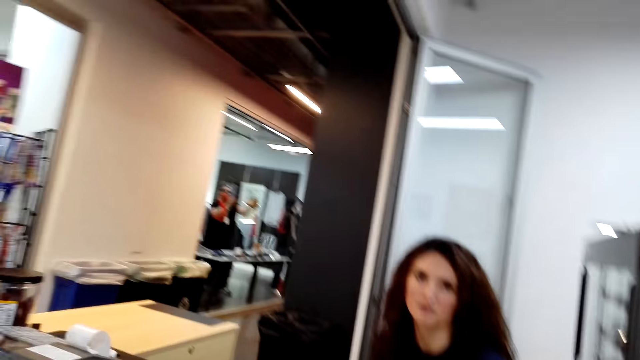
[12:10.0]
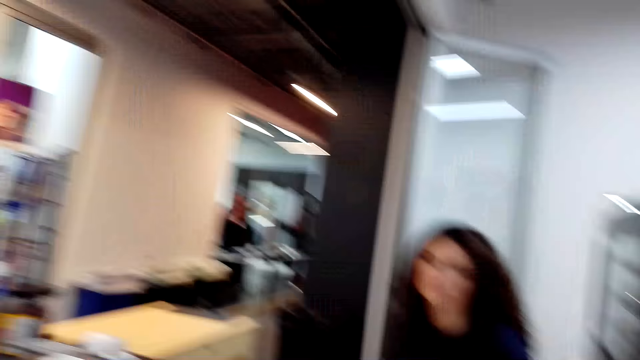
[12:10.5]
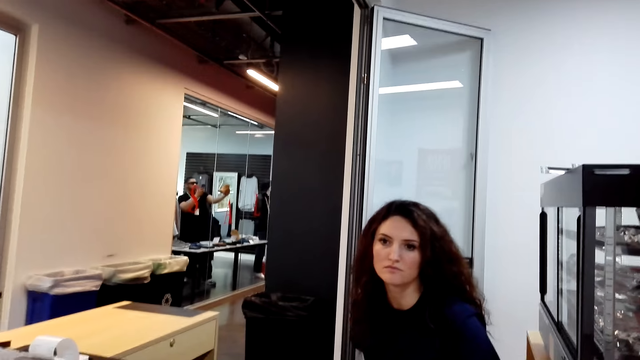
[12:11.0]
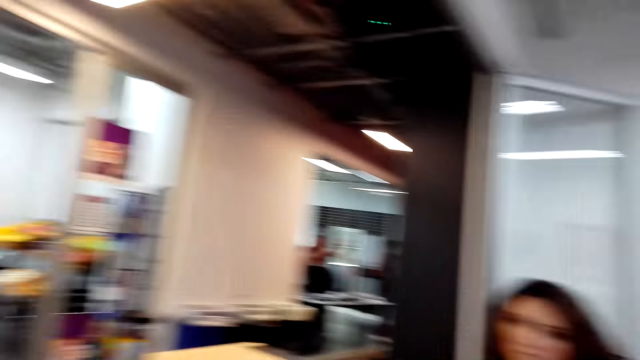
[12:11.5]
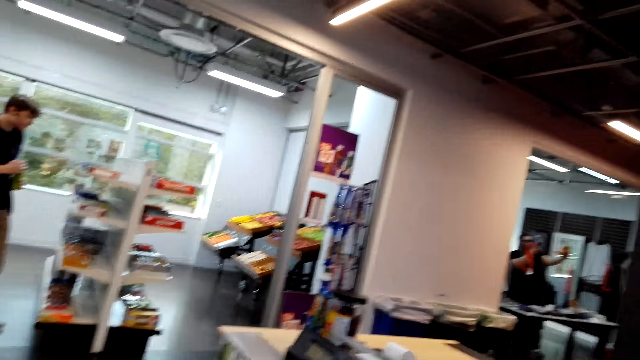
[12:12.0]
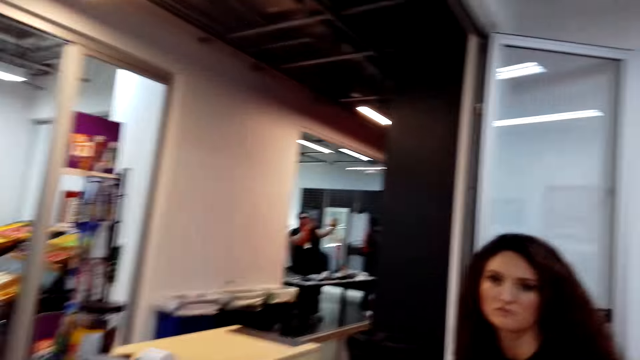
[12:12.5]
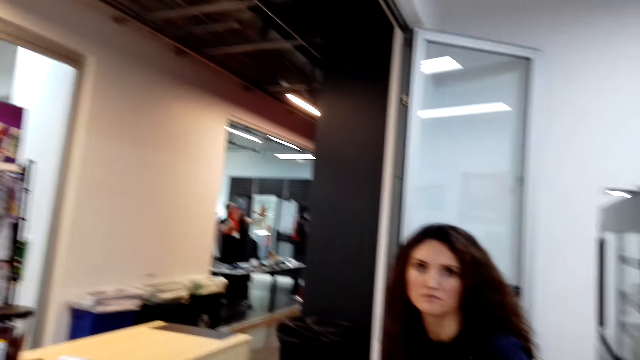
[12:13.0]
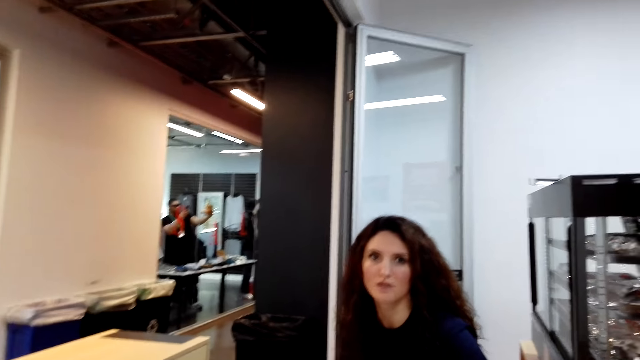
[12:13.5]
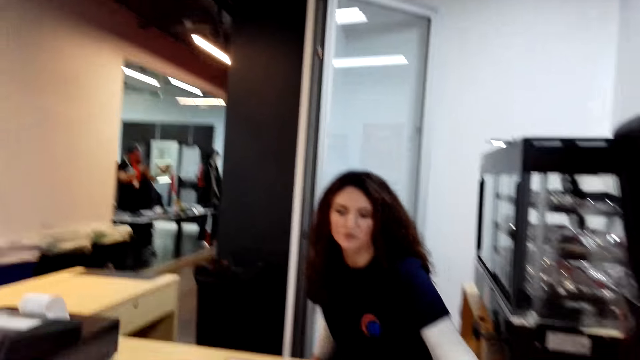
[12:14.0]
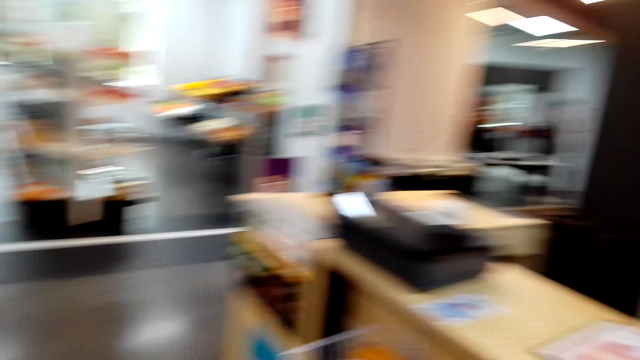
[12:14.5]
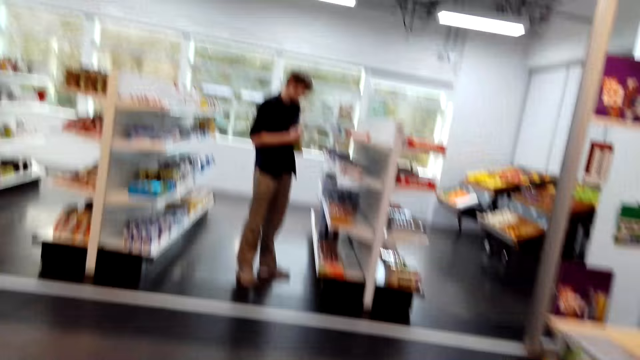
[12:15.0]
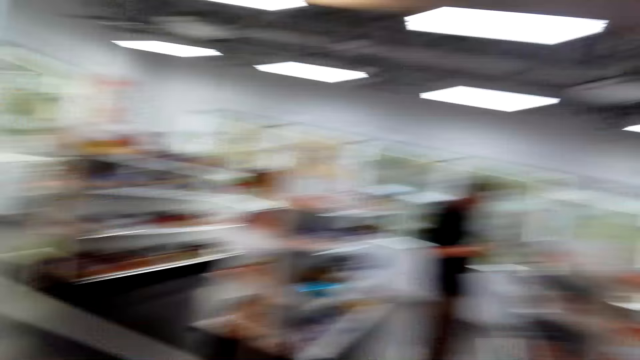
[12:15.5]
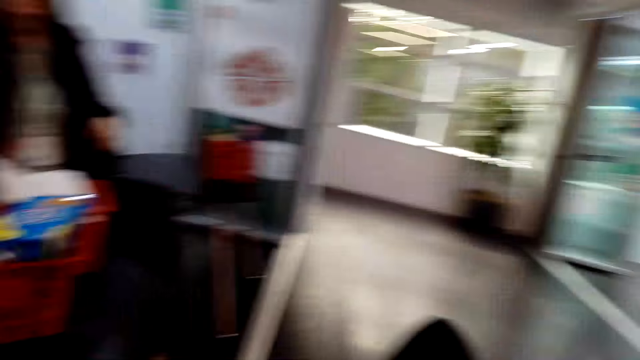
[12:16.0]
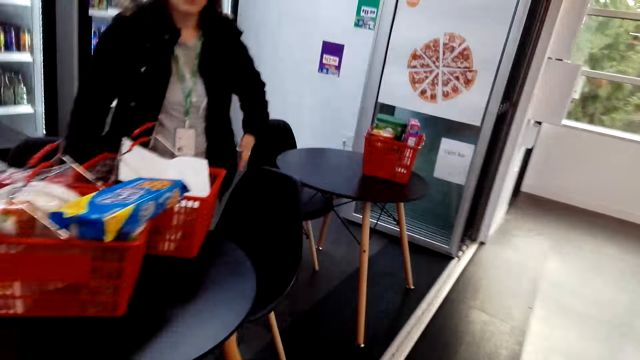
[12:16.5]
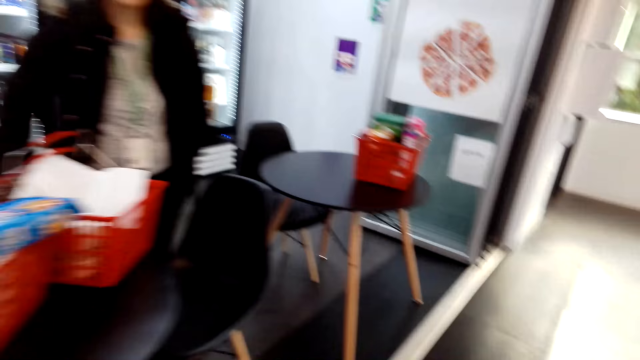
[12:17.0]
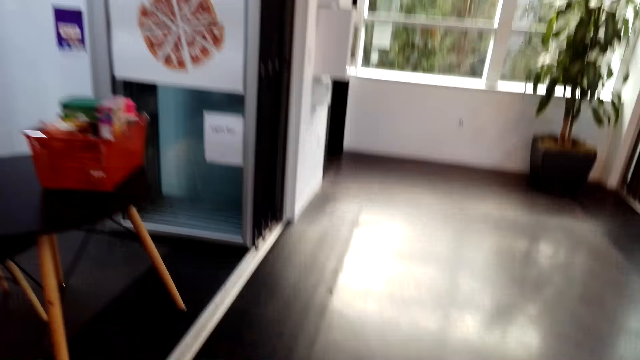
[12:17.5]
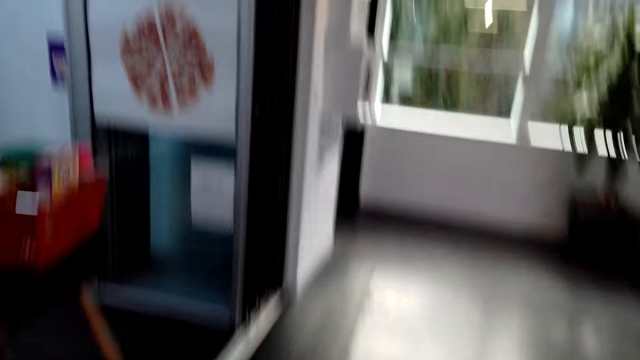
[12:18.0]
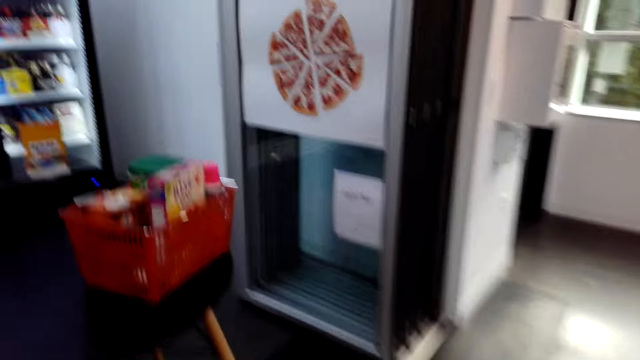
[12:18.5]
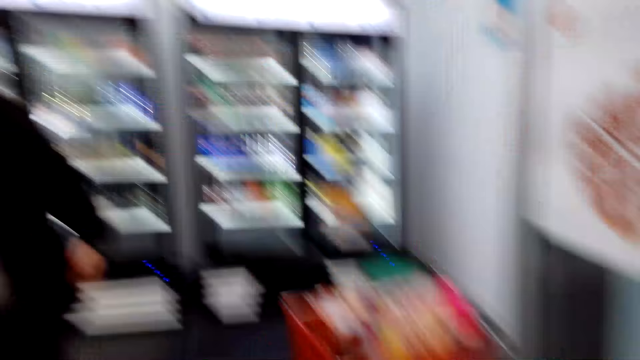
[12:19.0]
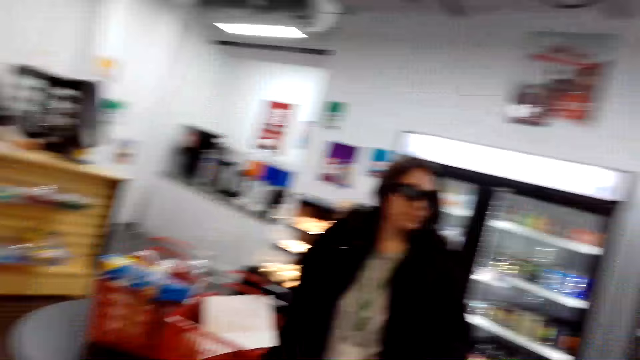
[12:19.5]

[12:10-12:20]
The camera wearer walks towards a woman. The woman talks to the camera wearer.

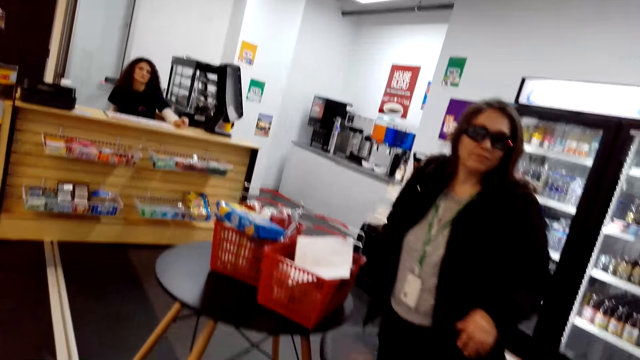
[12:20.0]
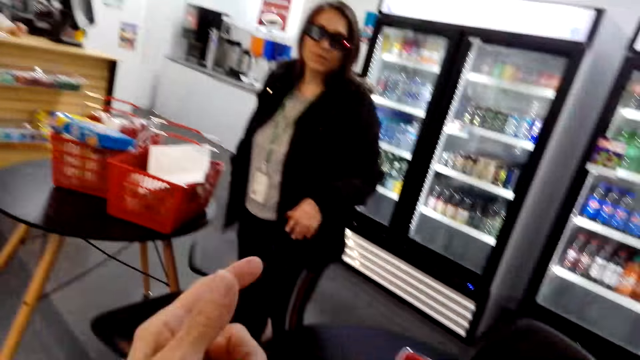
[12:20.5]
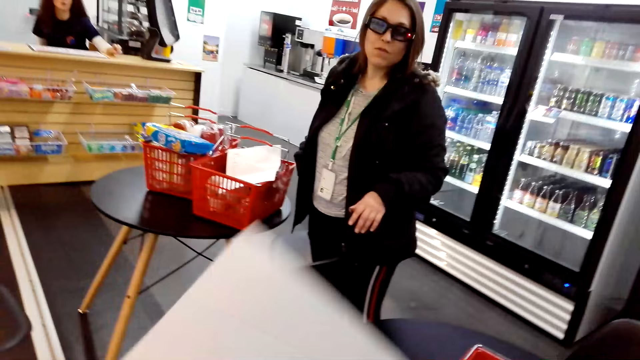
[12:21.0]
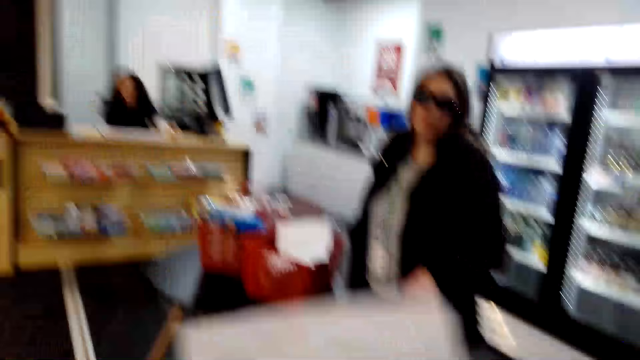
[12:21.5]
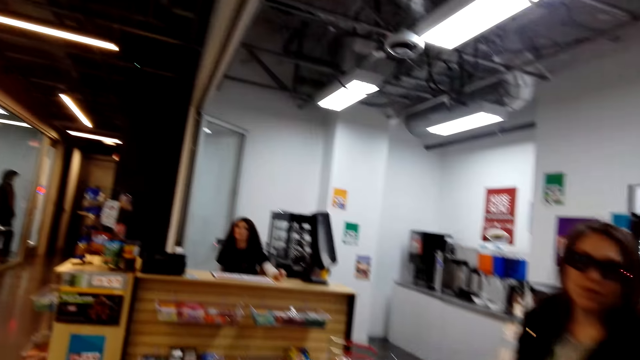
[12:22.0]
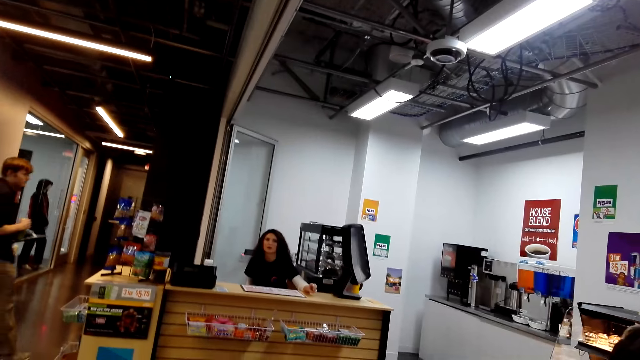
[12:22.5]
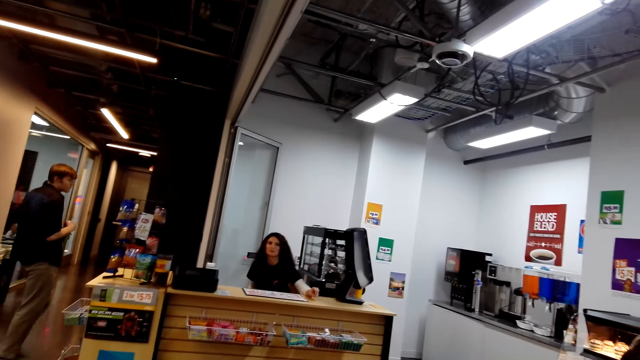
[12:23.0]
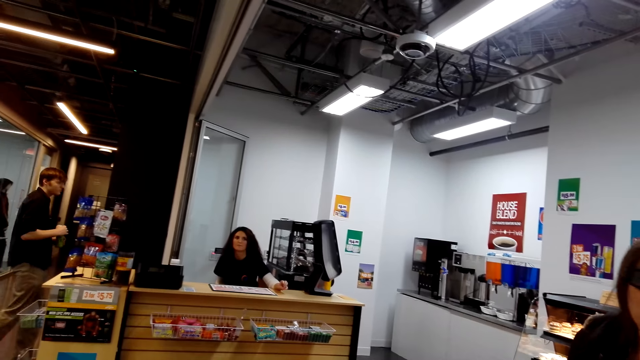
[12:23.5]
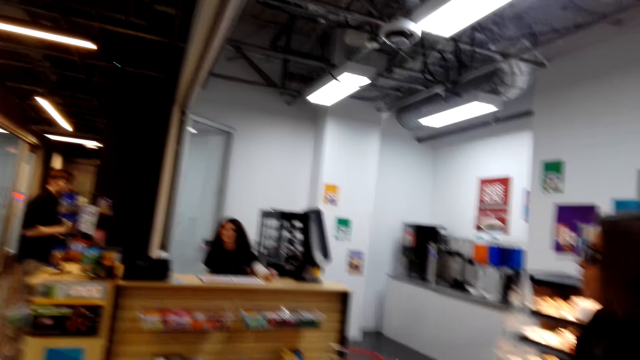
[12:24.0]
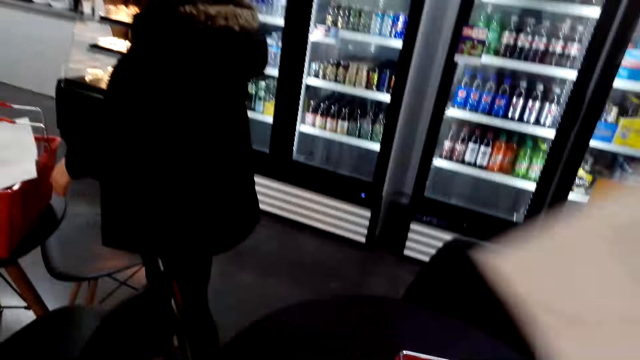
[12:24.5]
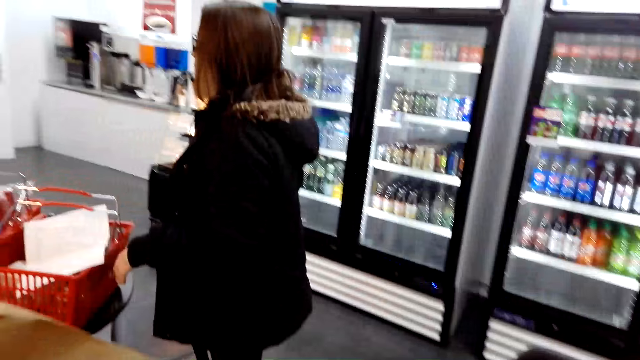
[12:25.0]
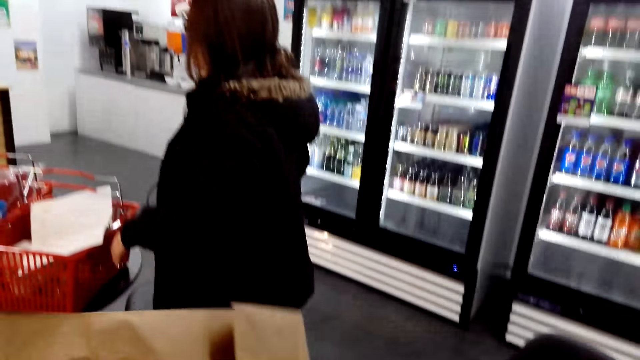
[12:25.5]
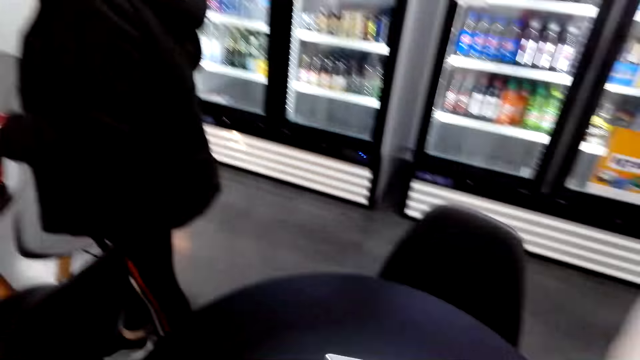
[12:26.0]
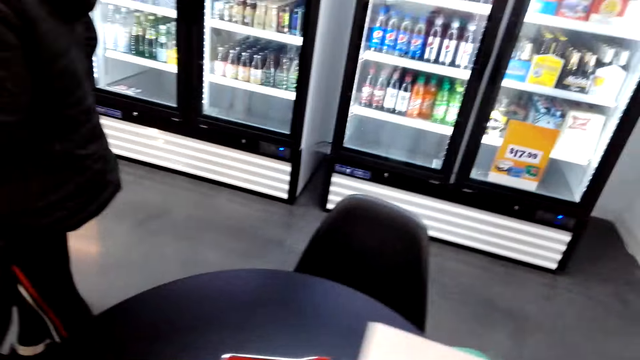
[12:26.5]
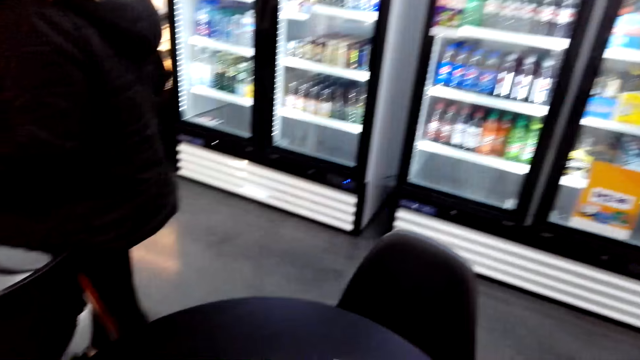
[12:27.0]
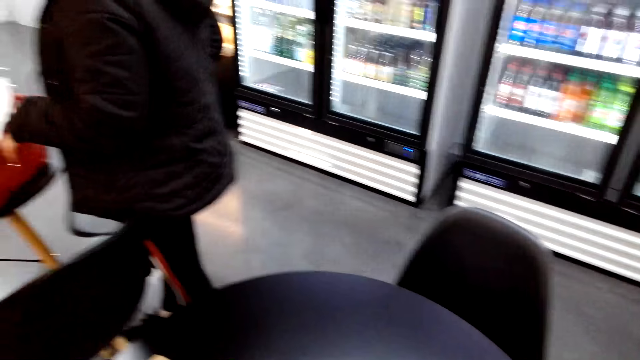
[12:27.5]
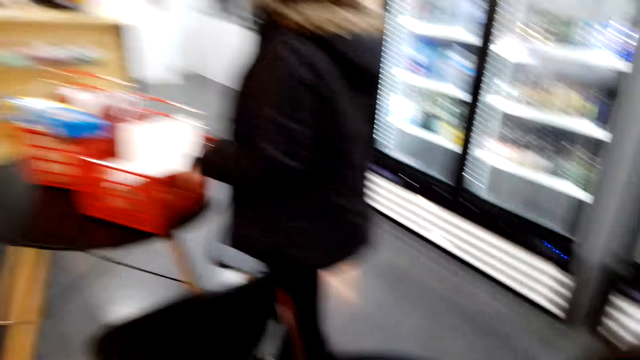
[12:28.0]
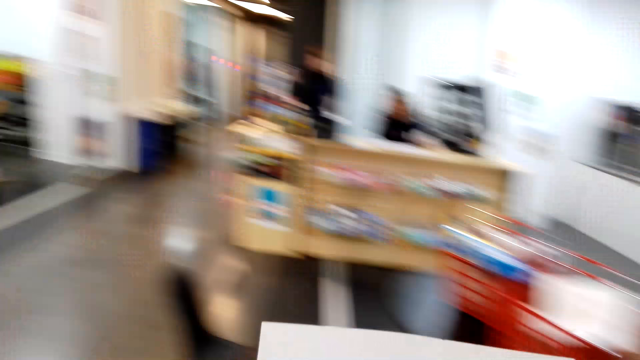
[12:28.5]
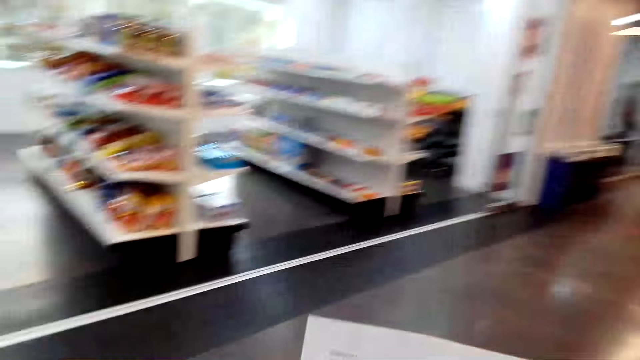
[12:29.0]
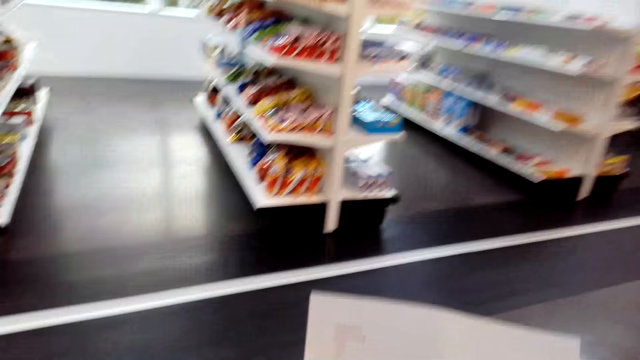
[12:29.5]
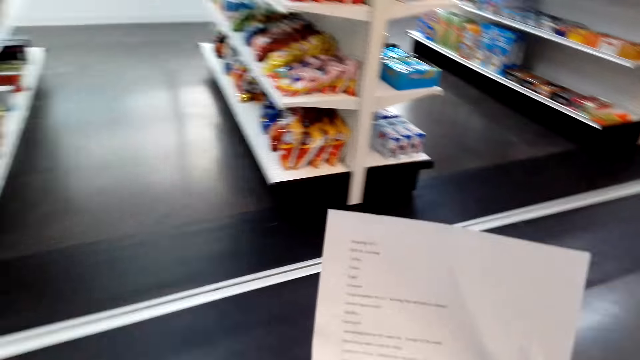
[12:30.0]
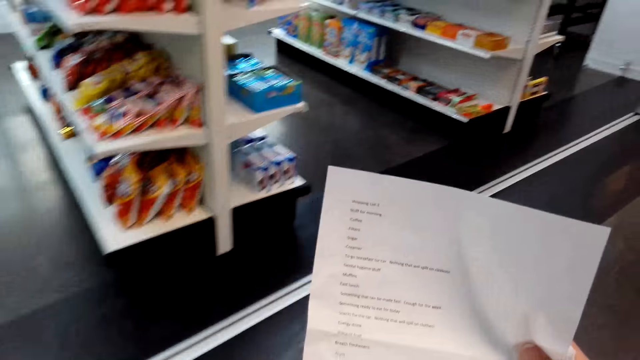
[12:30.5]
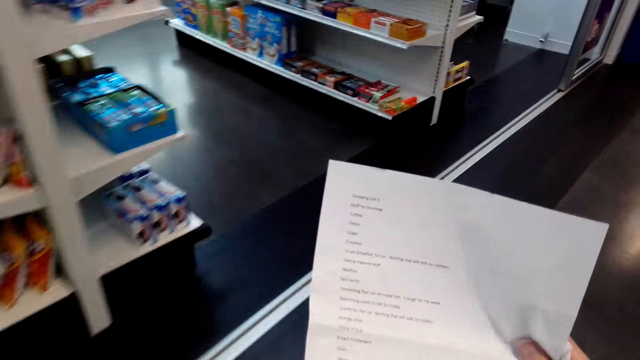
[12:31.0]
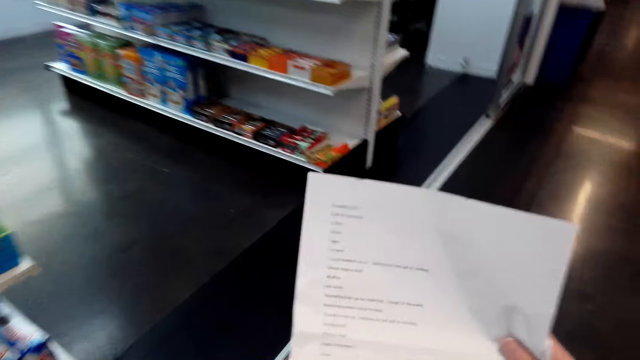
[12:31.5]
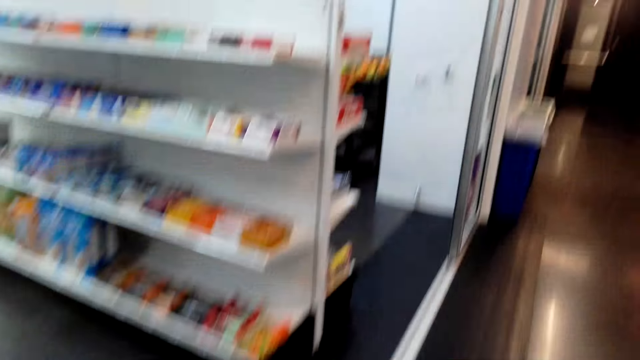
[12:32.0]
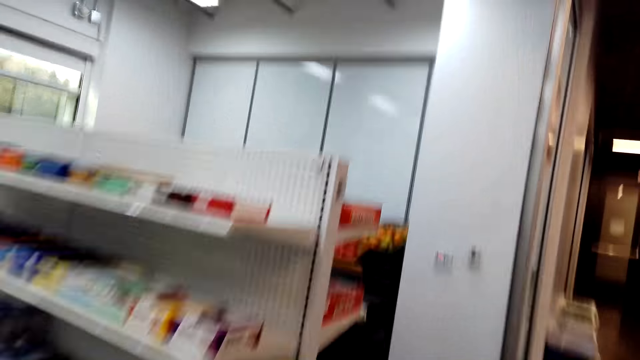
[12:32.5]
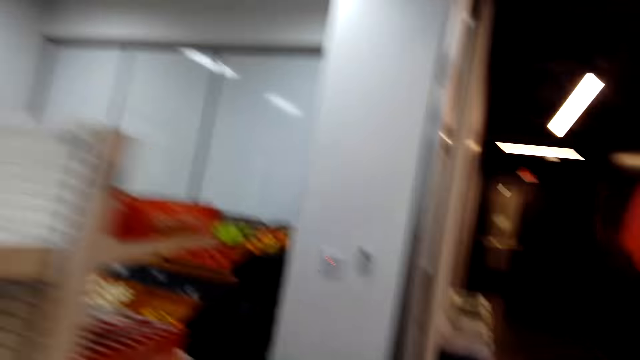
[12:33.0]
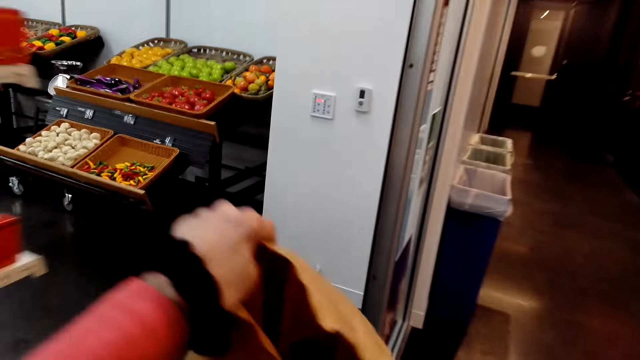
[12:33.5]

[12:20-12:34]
A woman talks to another woman. The camera wearer places the bag on the table. They turn away from the table. They walk towards the organic produce.
